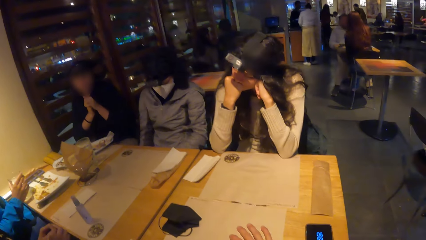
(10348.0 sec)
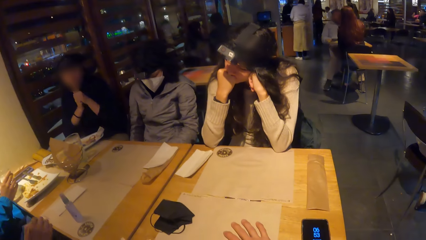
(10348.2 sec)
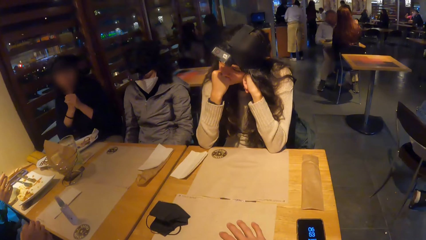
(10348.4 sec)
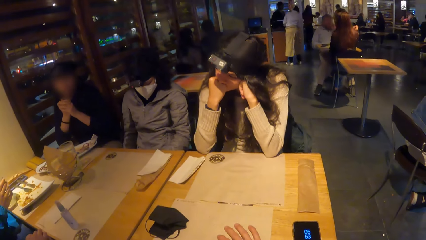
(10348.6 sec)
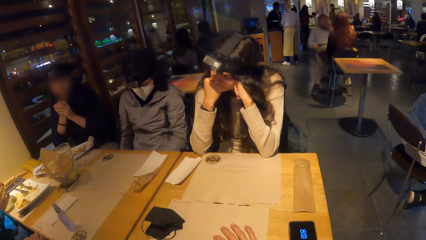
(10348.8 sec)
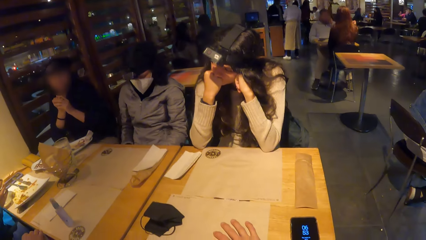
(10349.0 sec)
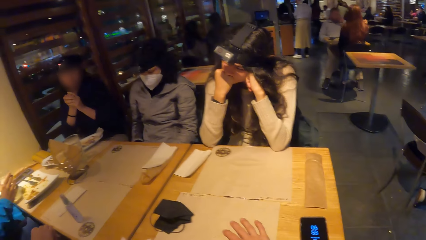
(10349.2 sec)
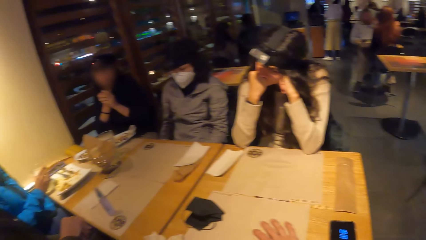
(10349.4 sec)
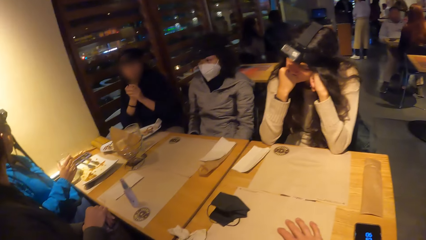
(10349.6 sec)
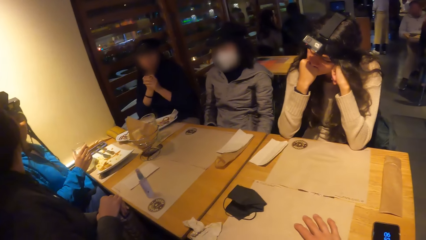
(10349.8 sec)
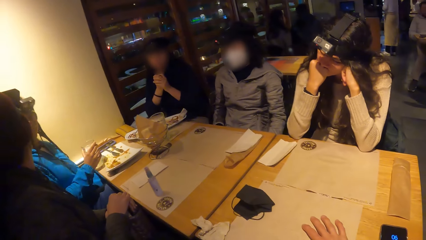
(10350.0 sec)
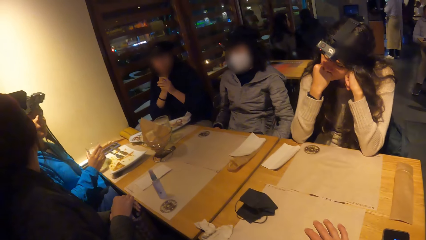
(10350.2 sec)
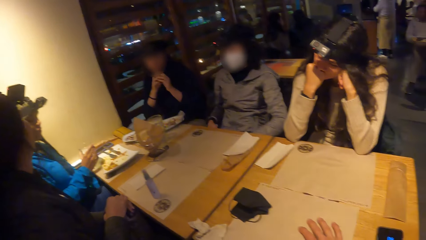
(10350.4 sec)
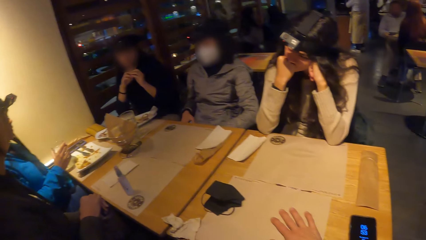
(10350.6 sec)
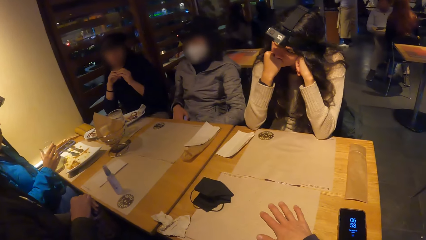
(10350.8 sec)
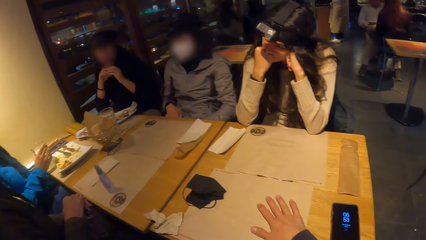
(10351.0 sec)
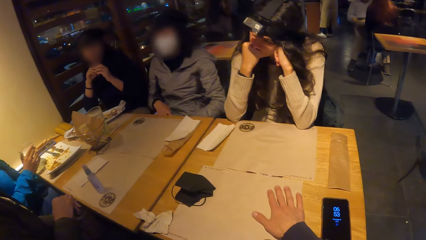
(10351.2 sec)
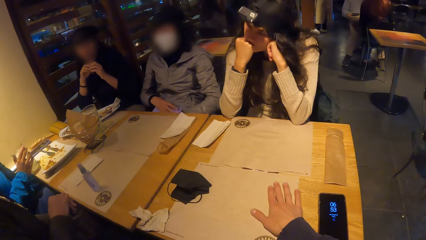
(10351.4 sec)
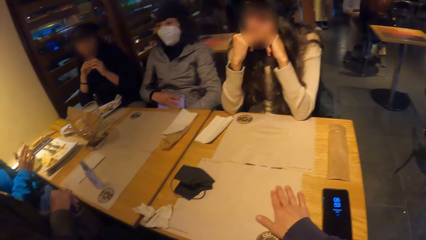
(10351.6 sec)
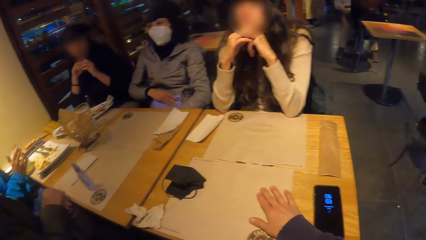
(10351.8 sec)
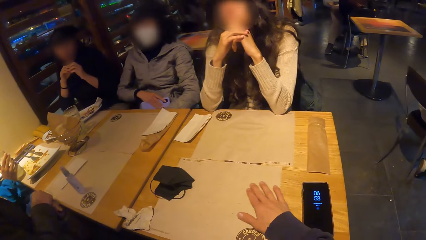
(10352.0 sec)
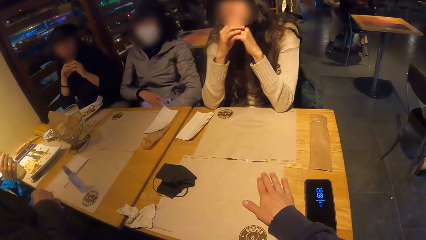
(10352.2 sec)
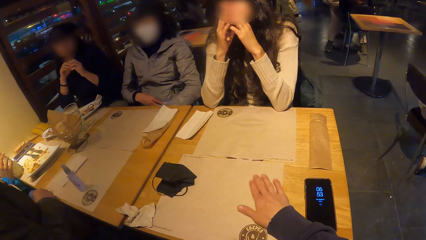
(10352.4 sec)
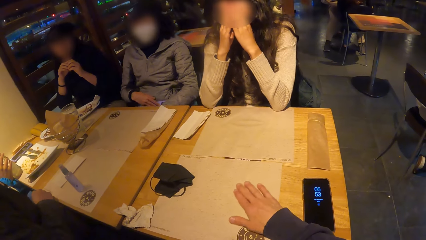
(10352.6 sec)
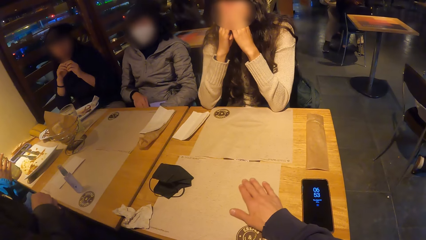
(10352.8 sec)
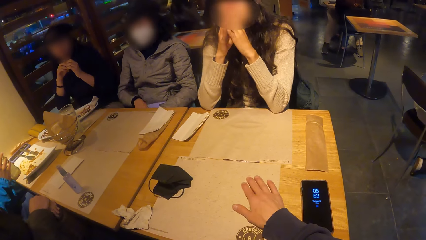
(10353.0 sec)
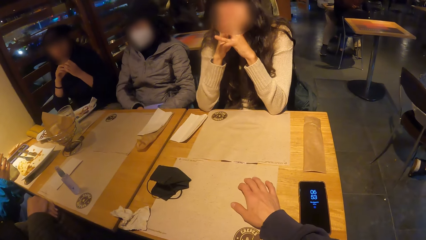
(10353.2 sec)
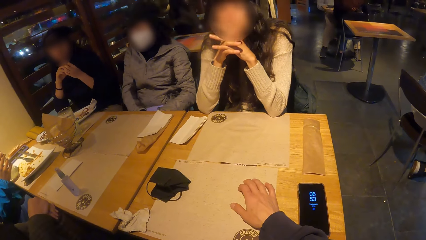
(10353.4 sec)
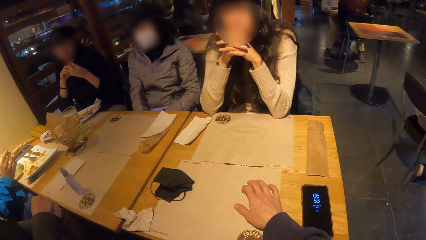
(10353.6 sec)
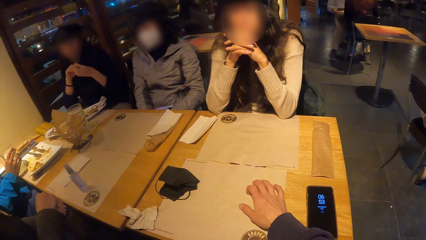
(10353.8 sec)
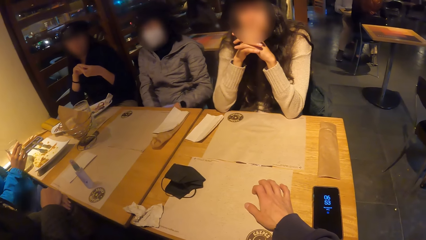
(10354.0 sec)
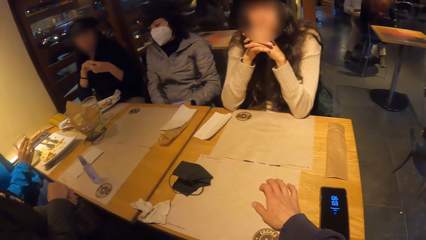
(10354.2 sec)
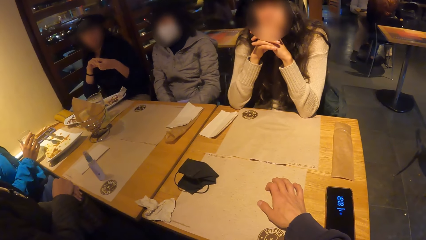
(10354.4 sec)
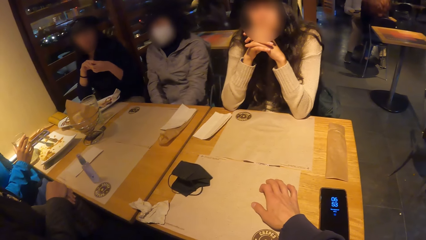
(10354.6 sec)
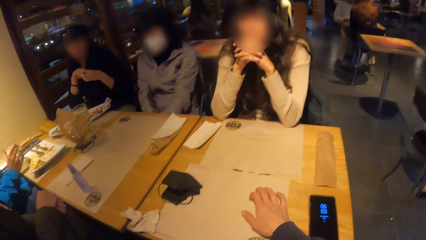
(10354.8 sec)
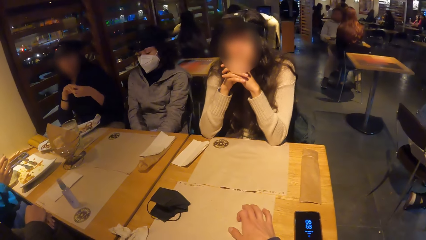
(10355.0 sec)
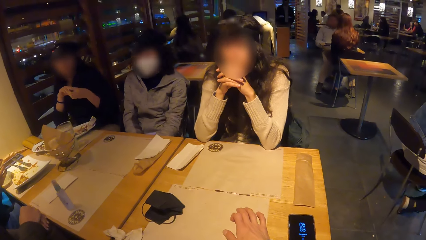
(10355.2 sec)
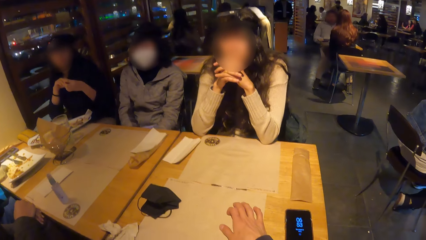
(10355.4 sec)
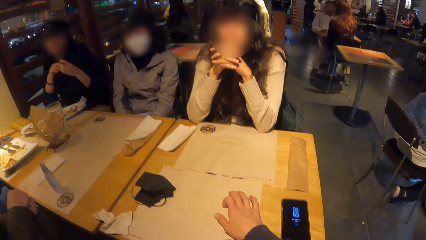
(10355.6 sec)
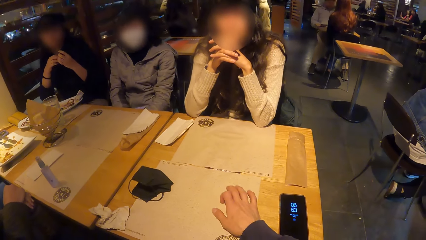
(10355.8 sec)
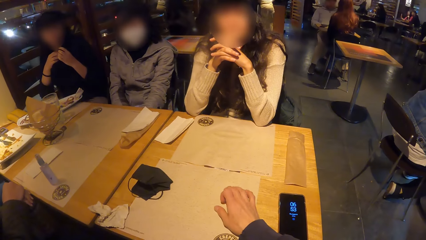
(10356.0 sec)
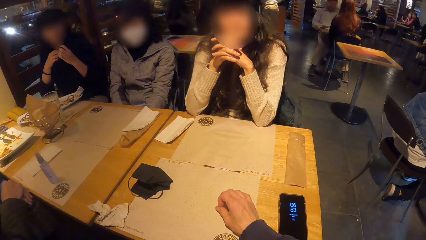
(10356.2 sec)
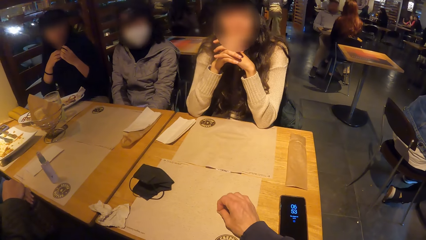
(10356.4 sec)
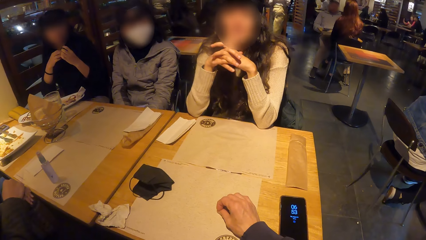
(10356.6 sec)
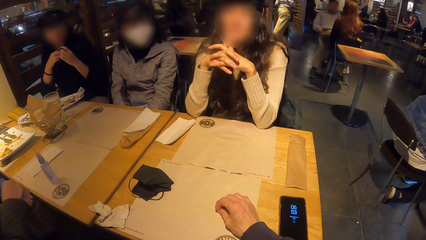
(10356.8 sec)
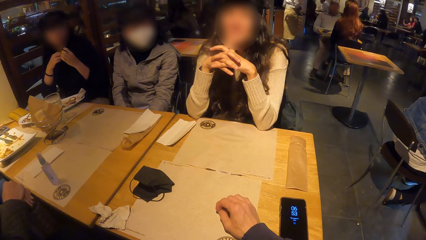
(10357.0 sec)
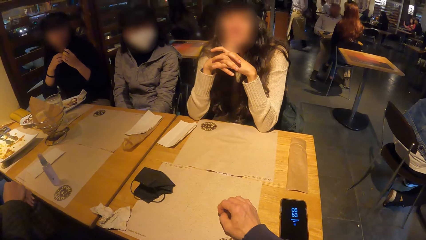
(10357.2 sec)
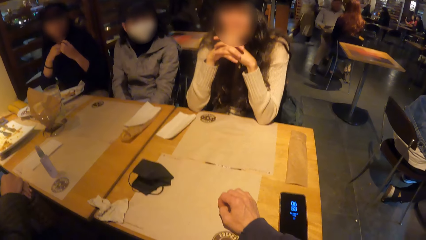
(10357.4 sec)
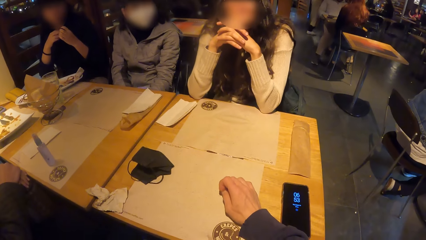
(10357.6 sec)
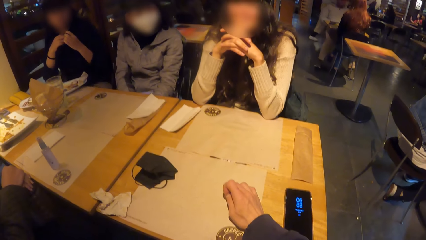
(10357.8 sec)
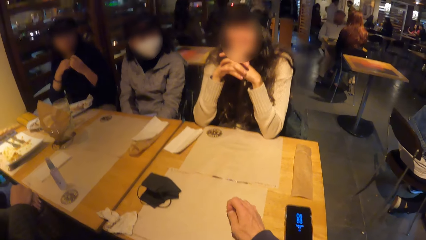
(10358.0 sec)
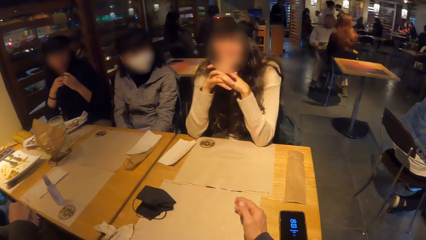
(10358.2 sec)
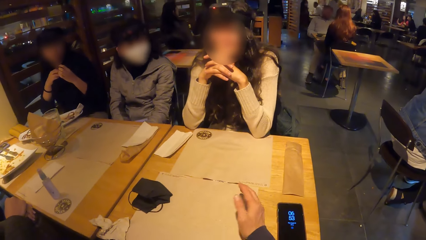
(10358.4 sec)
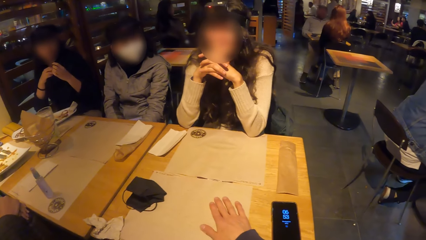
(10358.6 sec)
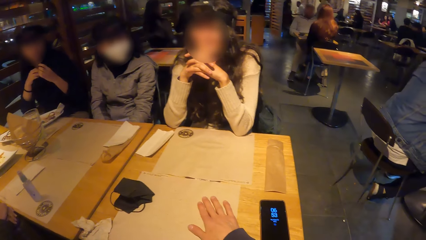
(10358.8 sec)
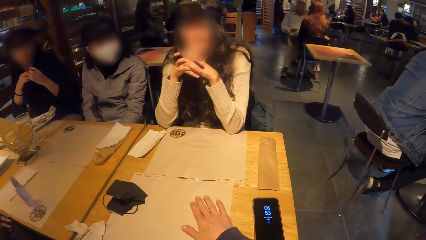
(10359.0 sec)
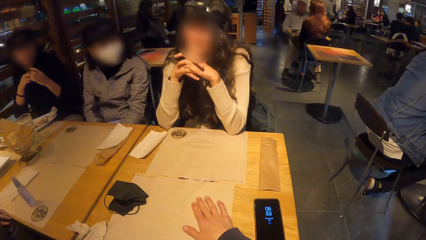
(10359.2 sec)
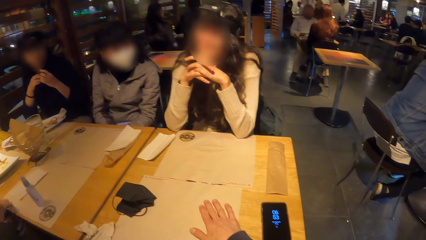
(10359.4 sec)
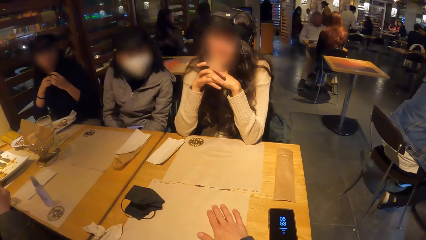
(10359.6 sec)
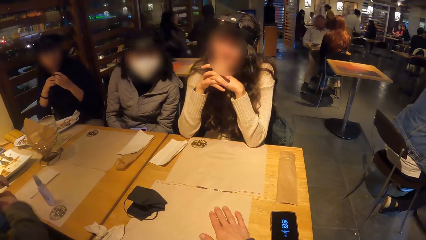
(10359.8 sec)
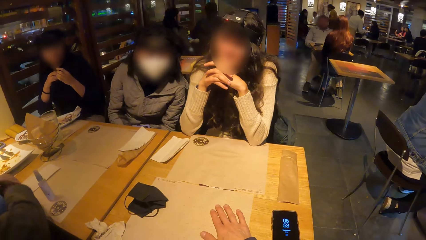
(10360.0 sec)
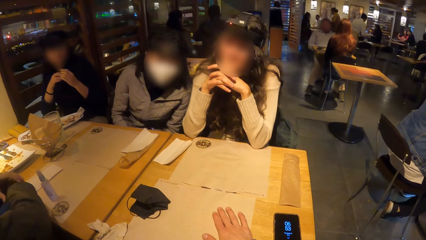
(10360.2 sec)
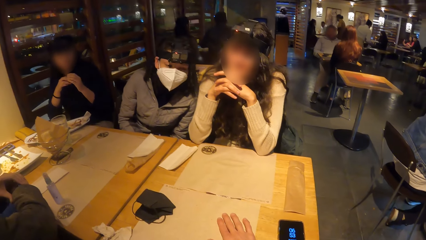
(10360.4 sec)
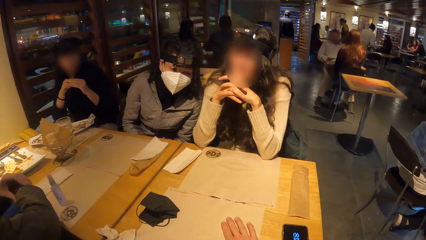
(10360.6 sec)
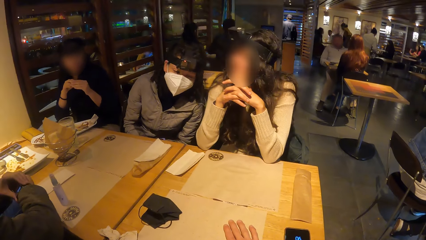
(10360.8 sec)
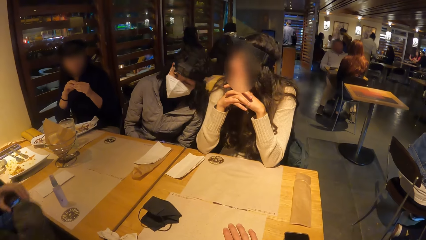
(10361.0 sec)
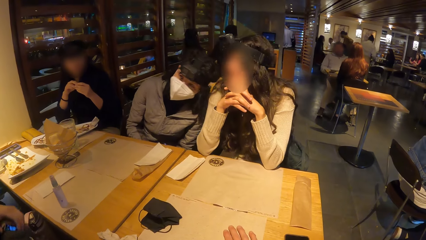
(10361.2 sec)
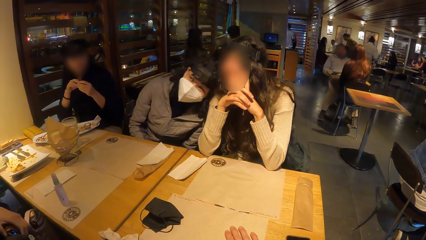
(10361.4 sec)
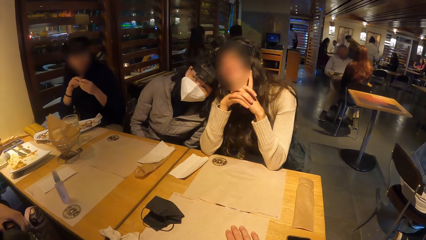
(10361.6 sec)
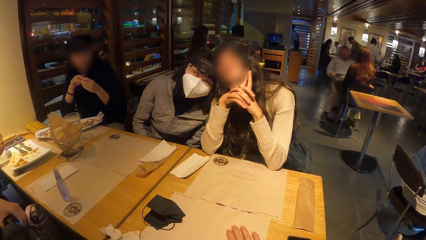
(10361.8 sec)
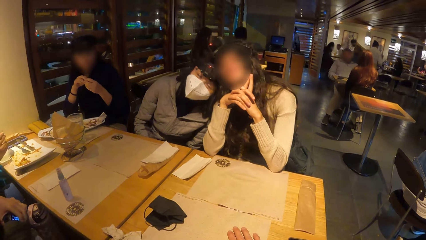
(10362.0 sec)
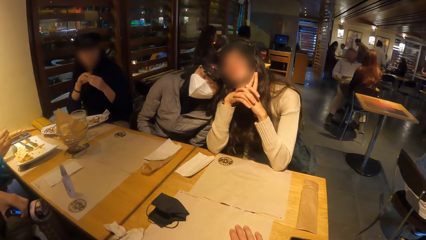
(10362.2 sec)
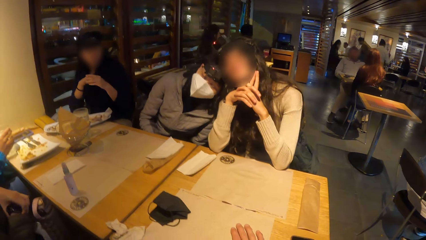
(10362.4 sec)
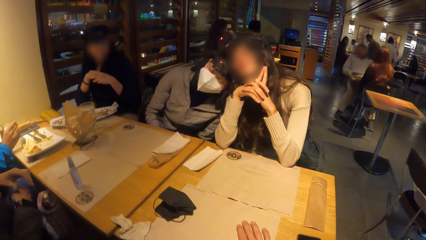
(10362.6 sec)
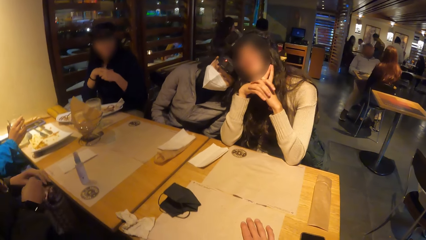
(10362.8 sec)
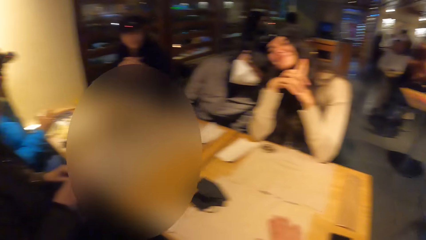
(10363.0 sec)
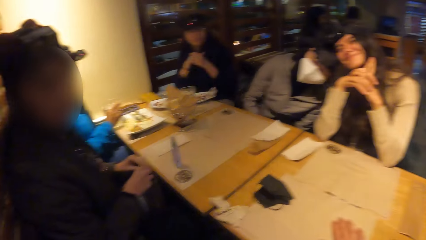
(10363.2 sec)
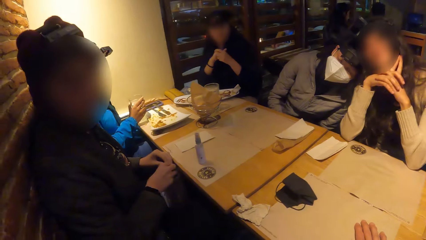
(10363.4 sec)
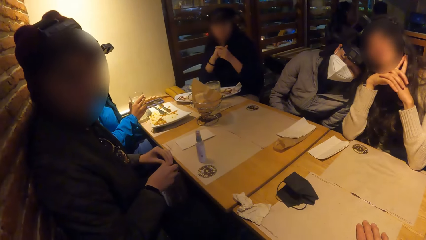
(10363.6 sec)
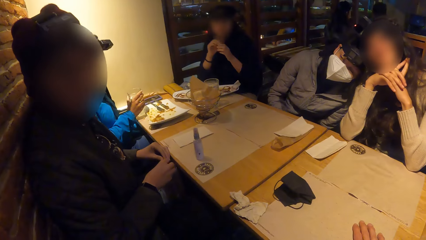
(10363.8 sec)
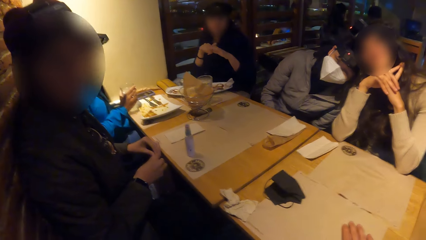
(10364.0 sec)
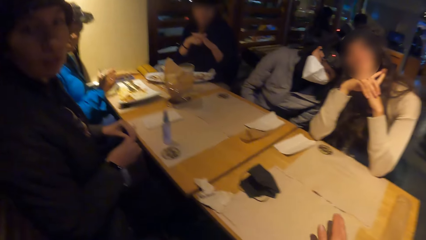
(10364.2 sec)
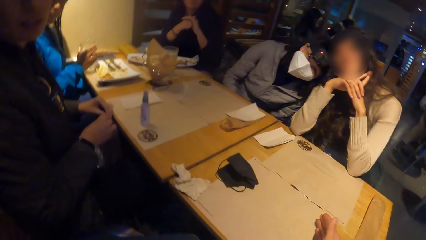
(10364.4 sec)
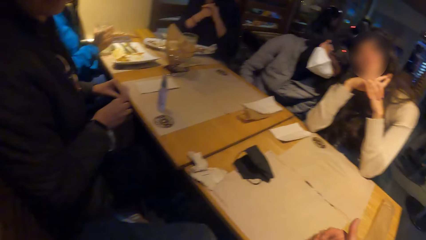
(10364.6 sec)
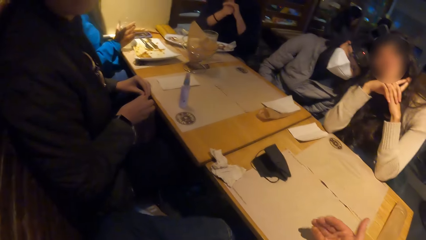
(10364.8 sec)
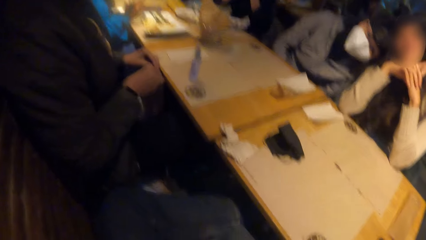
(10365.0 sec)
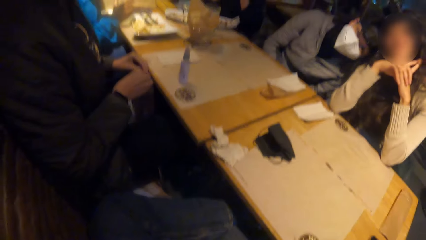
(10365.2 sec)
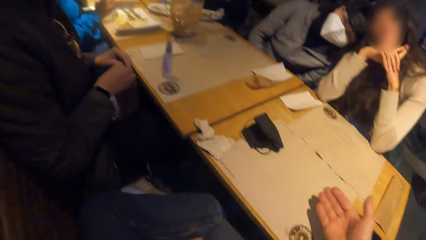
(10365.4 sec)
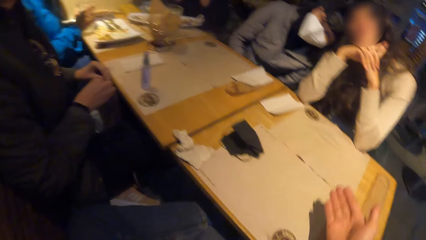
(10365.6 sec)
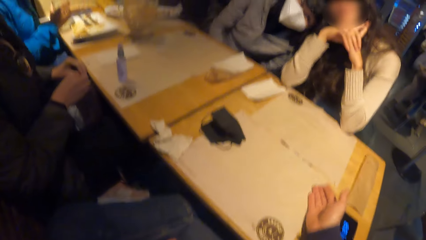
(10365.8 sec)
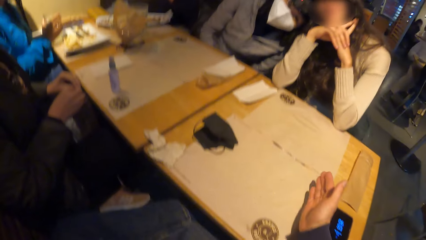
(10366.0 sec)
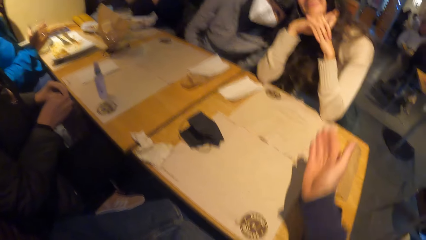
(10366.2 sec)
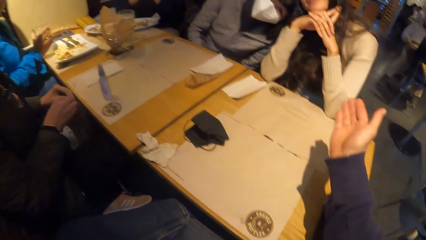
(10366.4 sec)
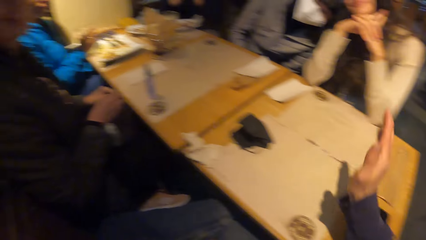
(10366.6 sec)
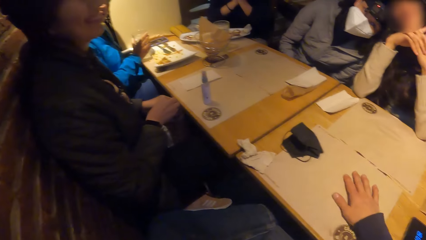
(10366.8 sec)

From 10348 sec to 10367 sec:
A woman adjusts a phone on her jacket with her right hand. The camera wearer moves his hand on the table. He interacts with another woman. A third woman adjusts a wrist watch on her right hand with her left hand.
